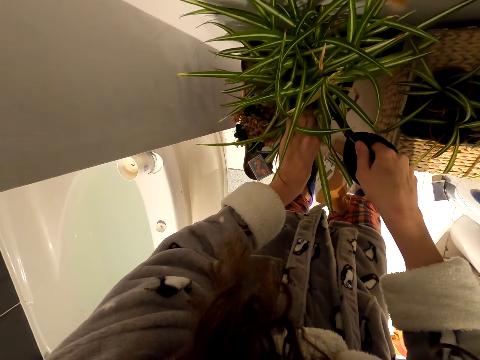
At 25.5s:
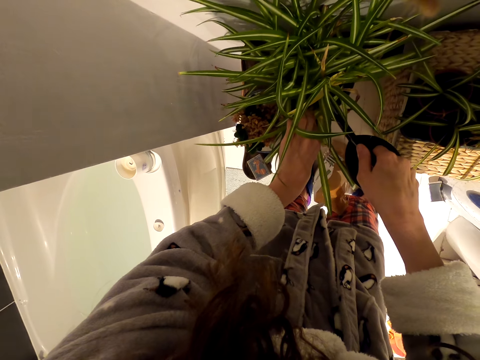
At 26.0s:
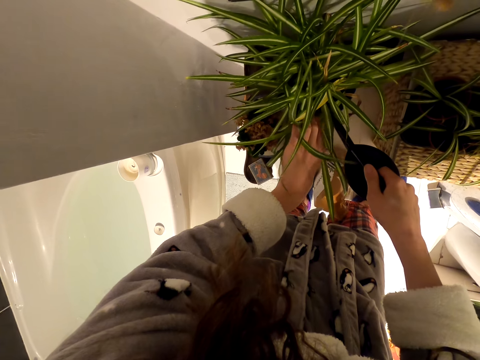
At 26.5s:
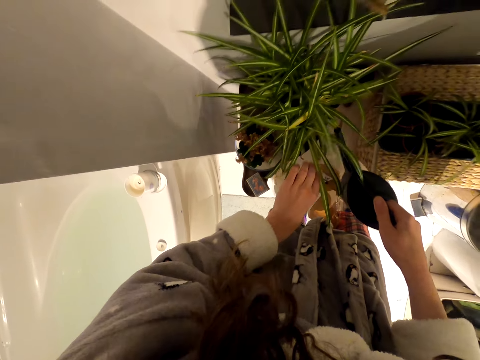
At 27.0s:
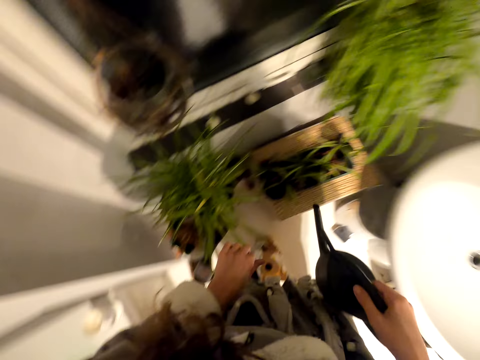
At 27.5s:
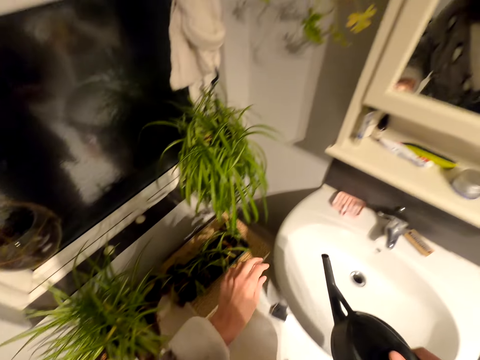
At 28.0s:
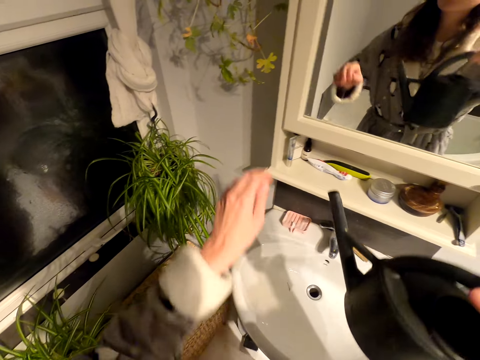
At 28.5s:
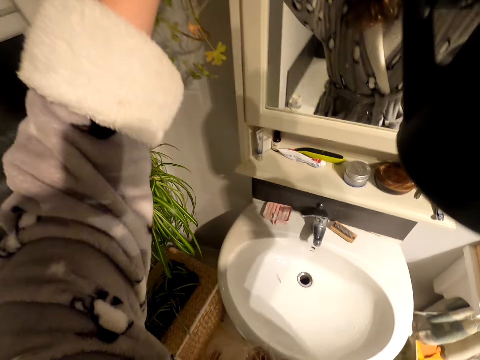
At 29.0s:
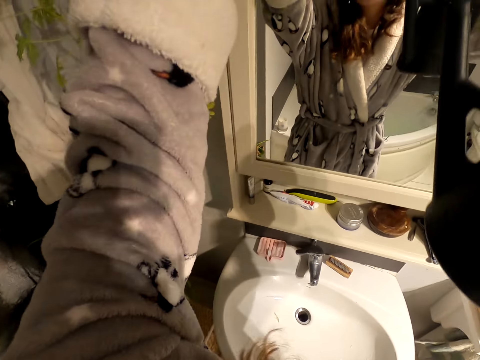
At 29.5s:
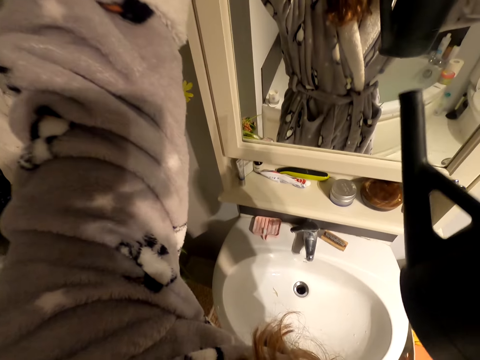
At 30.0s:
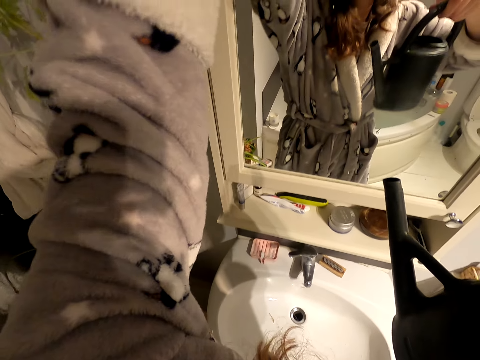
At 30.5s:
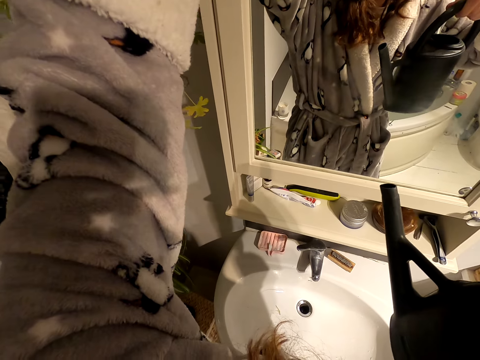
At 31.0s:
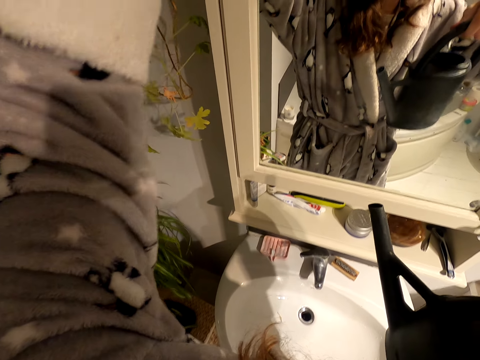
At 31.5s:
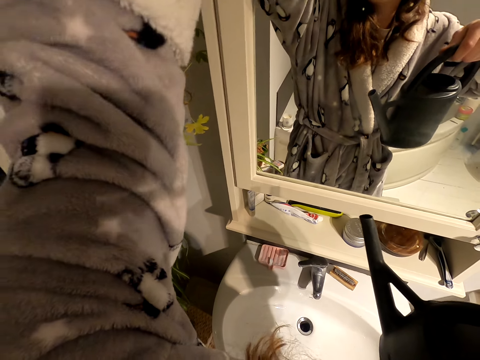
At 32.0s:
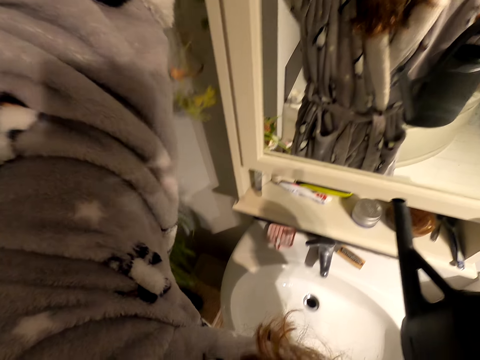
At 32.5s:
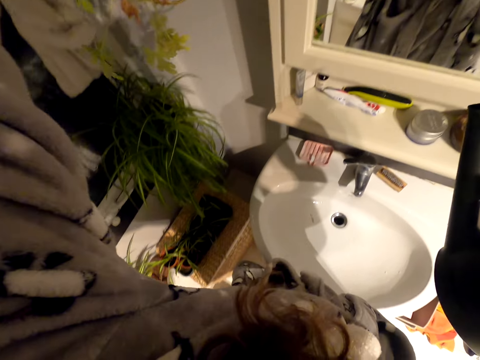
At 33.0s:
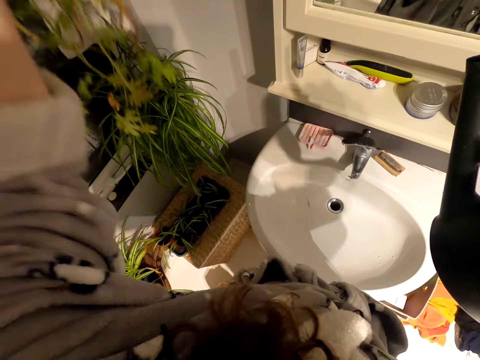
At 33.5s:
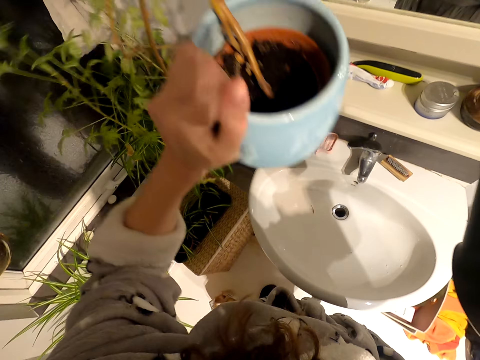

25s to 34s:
The camera wearer waters the flowers. They move the watering pot, move the hand up, and move the hand.

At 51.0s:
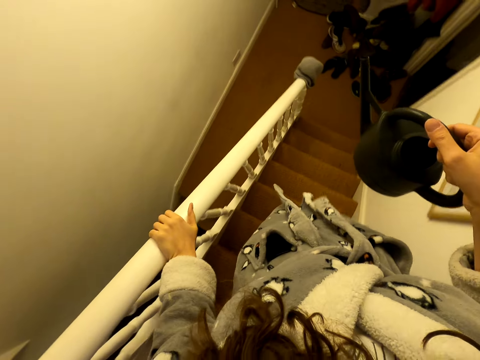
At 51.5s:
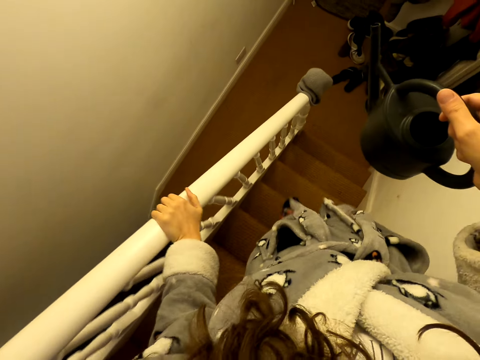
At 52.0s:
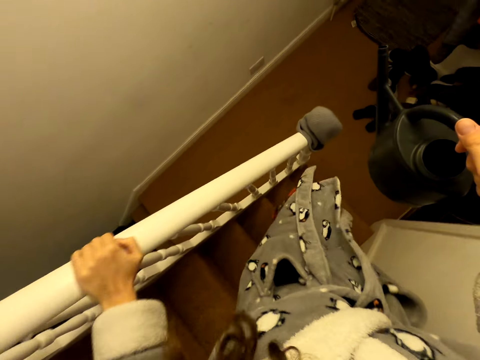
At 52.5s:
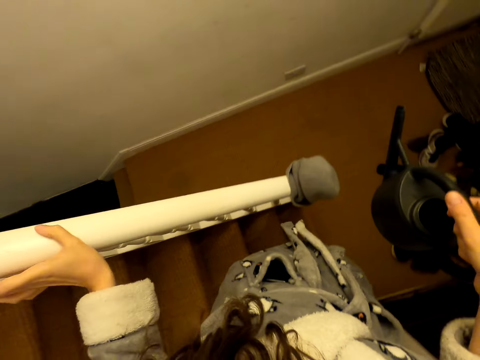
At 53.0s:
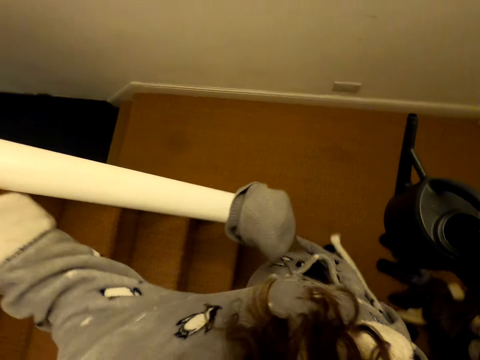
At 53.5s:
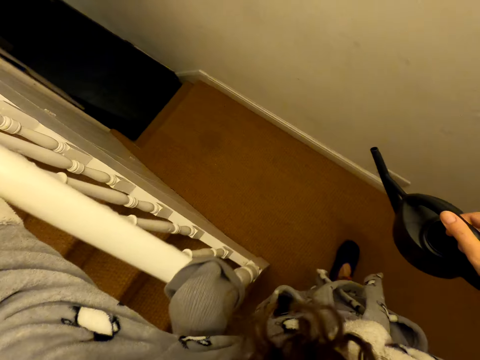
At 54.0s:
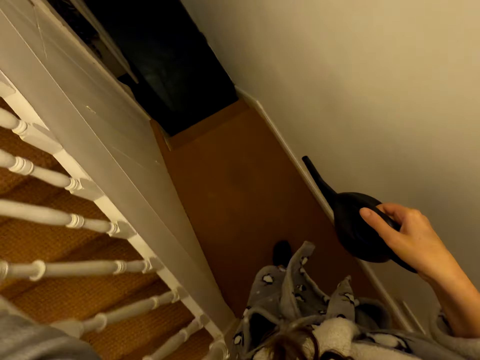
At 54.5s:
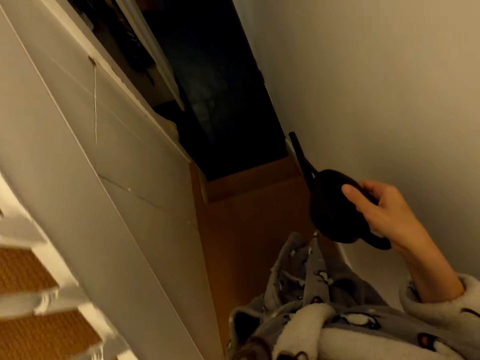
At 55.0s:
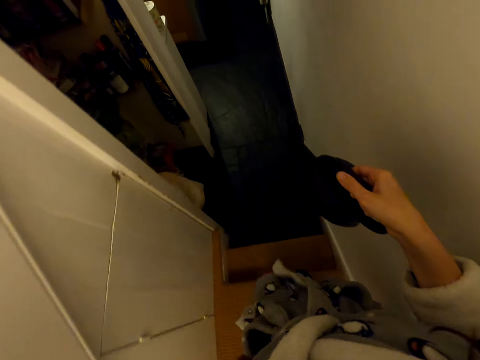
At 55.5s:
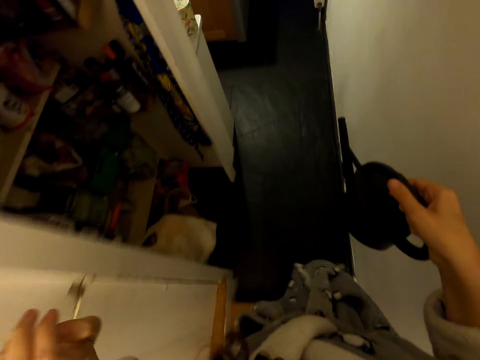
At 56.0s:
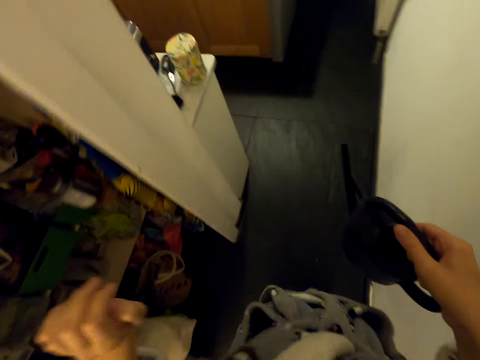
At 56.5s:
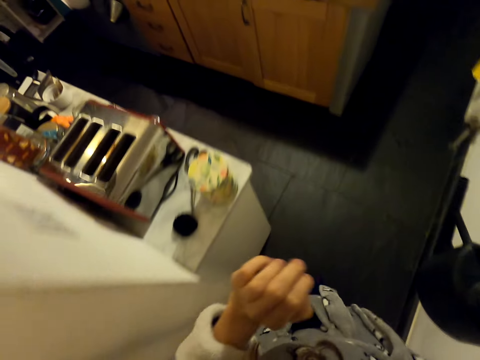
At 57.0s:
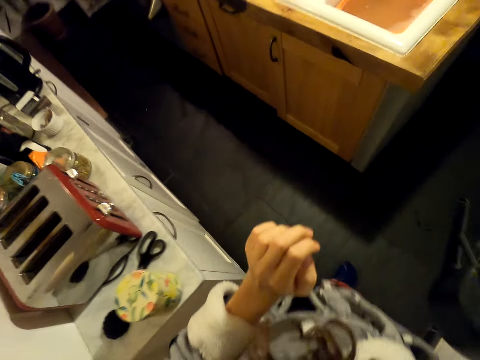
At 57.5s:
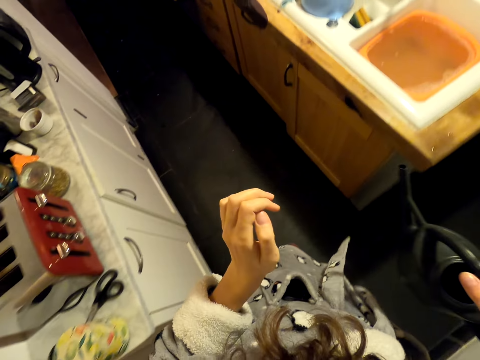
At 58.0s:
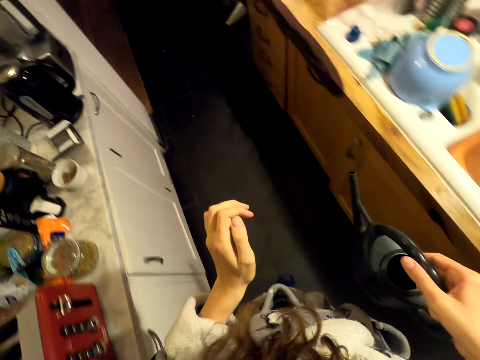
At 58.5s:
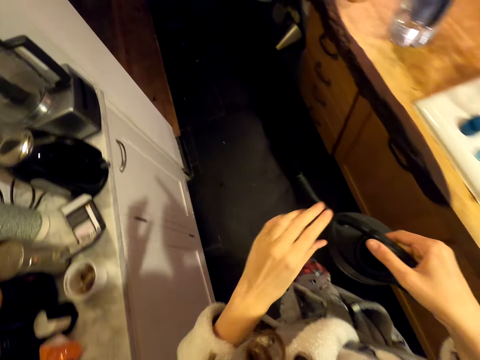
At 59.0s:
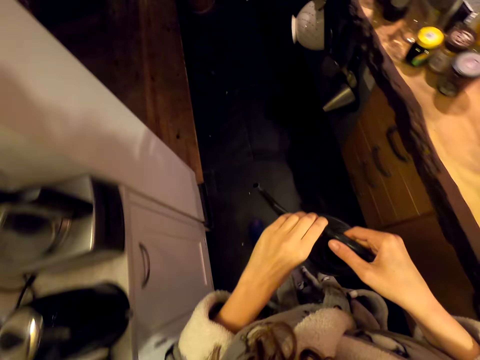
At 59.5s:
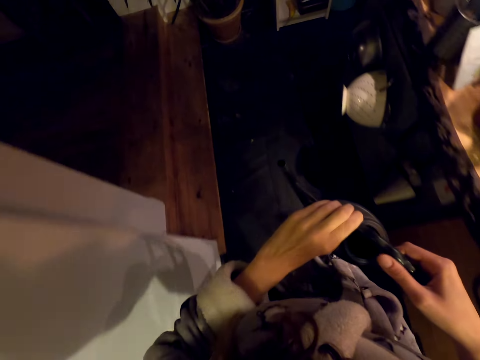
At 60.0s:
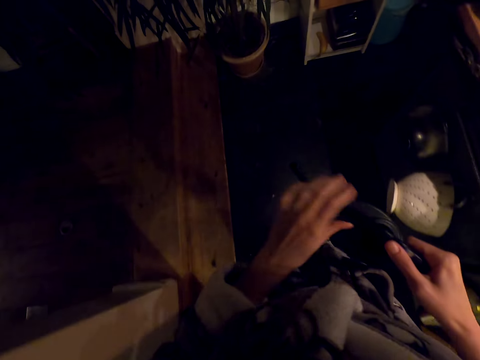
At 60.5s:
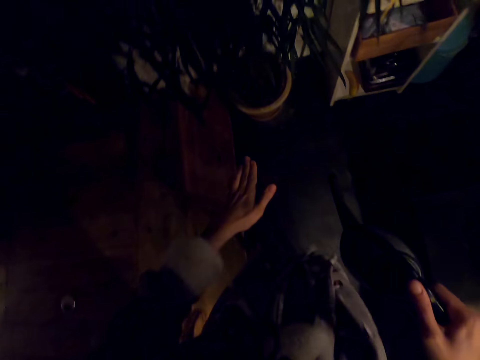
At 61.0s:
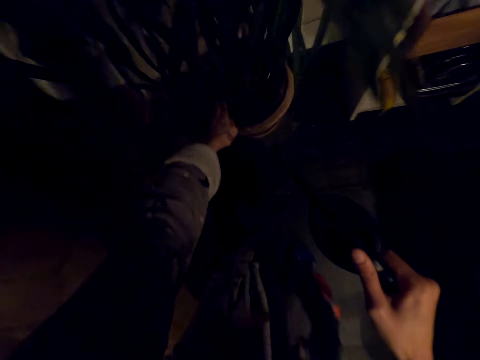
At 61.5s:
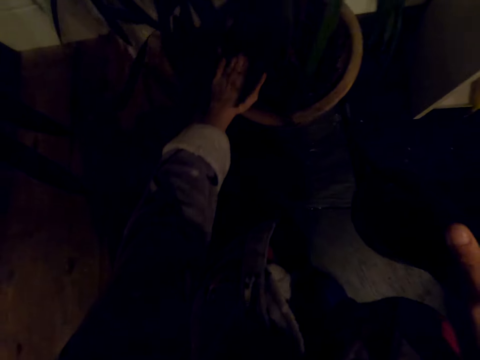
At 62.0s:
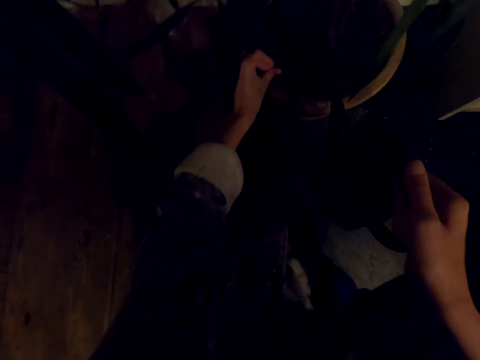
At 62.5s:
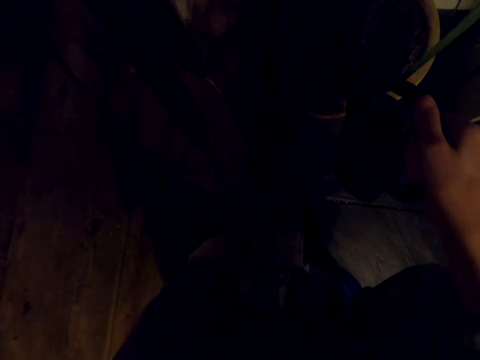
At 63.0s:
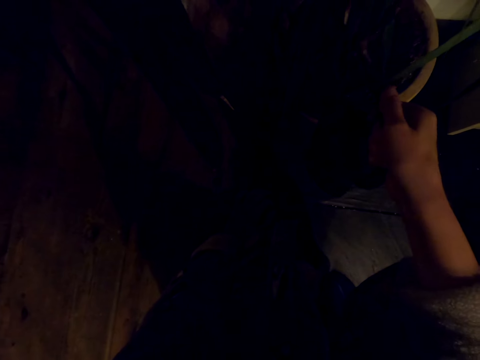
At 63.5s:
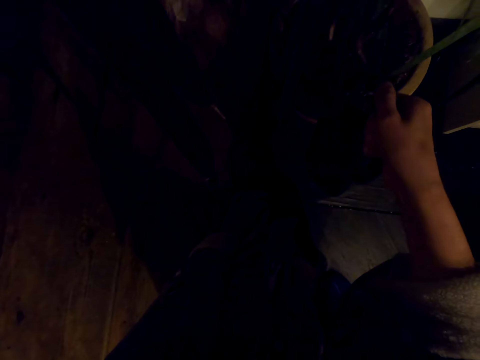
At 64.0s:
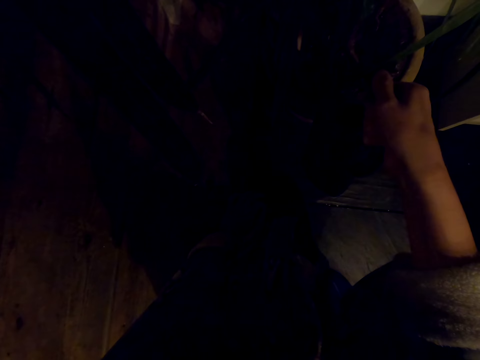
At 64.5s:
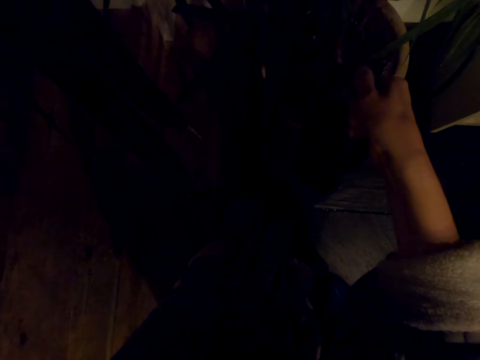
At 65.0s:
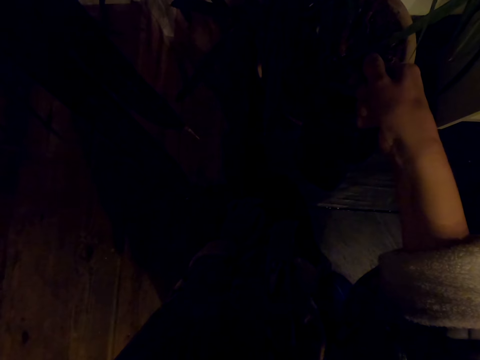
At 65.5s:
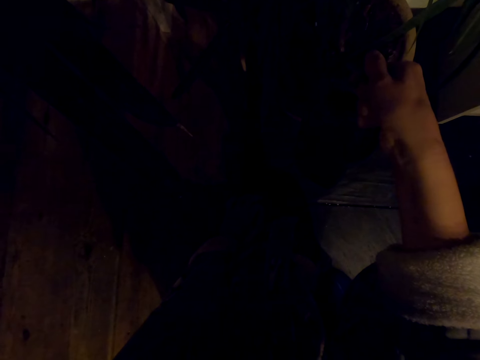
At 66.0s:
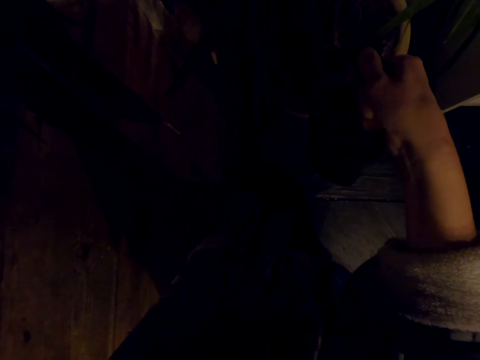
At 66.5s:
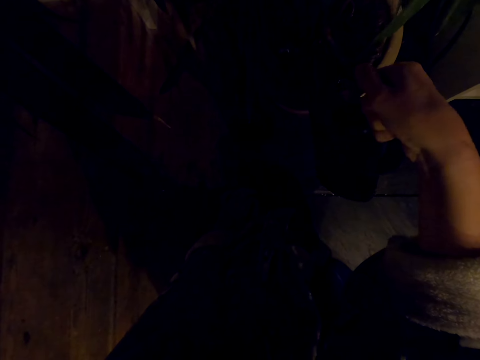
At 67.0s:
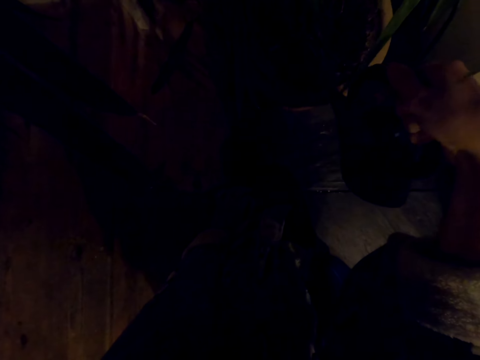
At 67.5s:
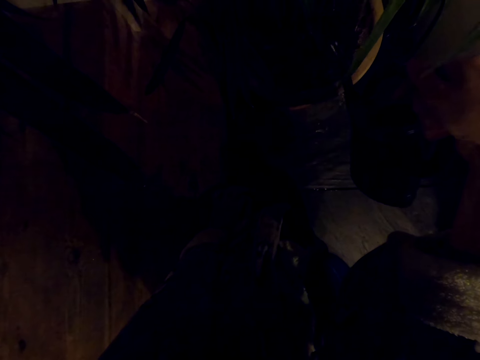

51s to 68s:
The camera wearer moves the hand around the hand rail, walks down the stairs, moves the hand, and walks around the house. They hold the watering pot with two hands. They walk around the house, bend downwards, and touch the bucket of plant. They move the hand. They pour the water in the plant.
